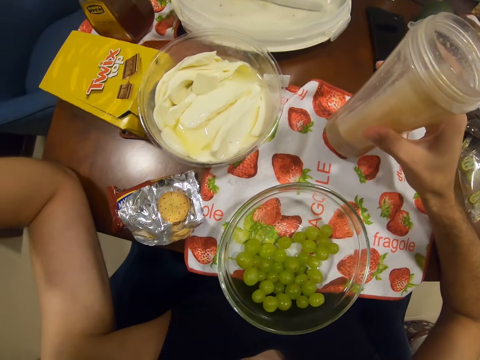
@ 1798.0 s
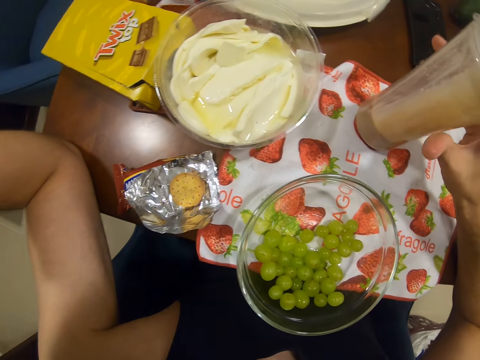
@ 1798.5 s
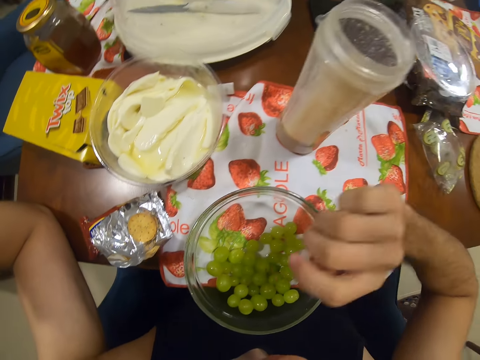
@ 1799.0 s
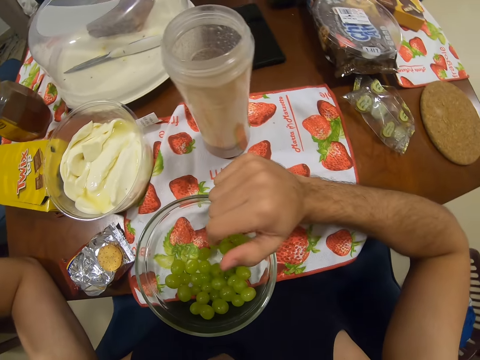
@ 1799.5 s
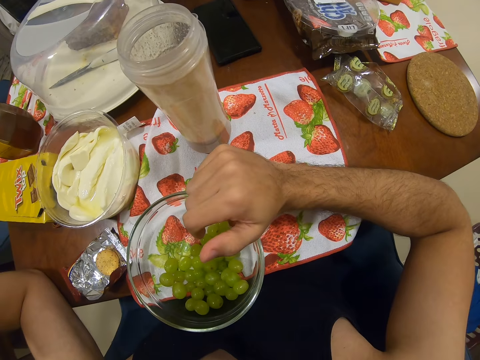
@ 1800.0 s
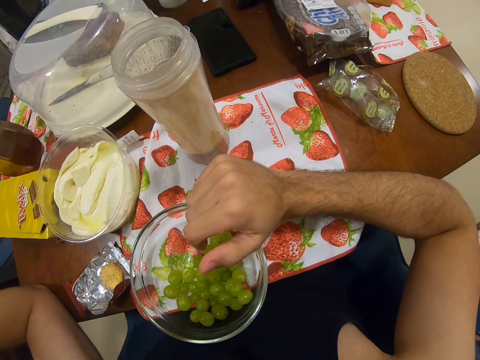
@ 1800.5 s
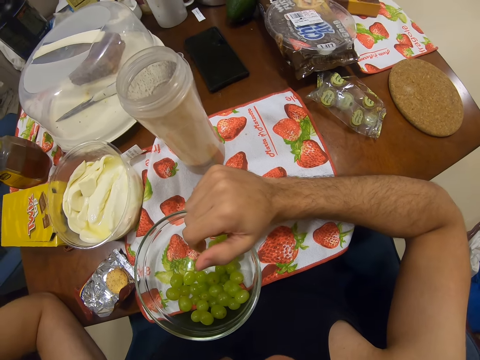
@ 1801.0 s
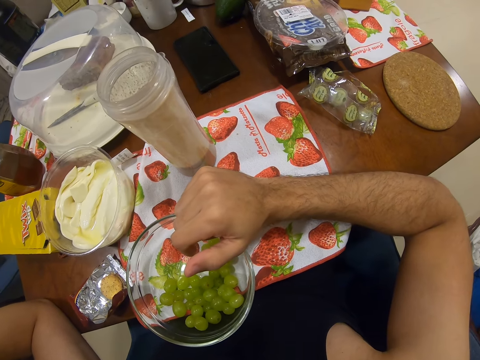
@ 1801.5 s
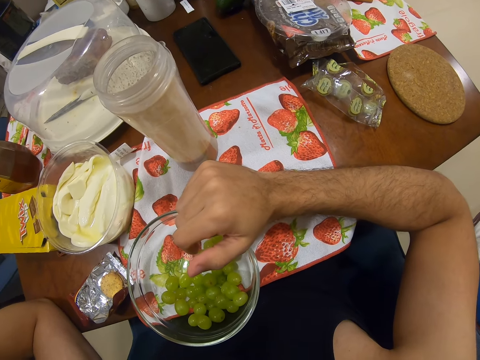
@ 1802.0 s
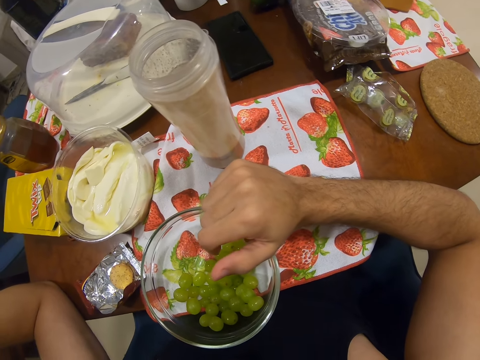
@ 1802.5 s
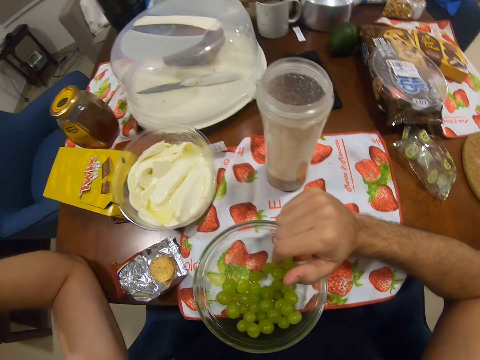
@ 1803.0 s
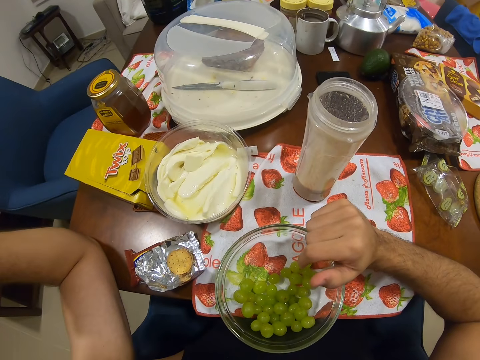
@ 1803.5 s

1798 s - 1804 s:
The camera wearer puts a jar on the table.

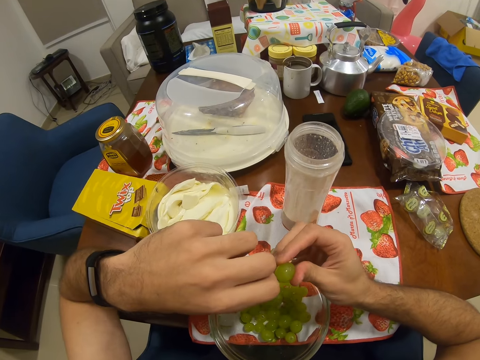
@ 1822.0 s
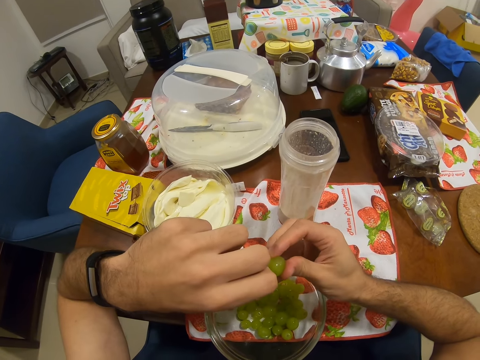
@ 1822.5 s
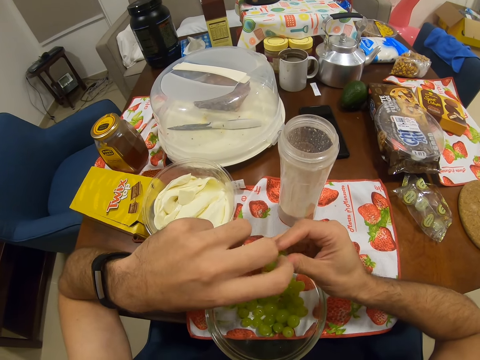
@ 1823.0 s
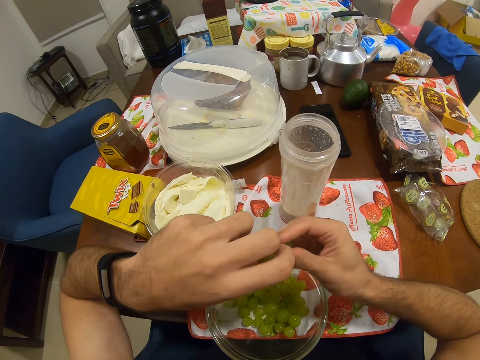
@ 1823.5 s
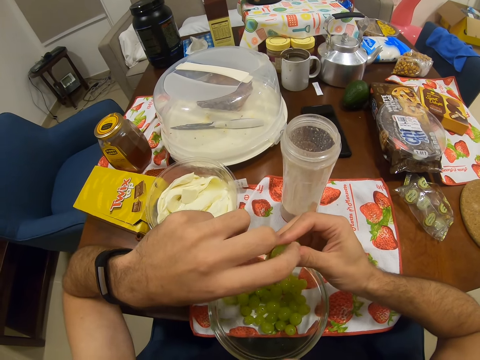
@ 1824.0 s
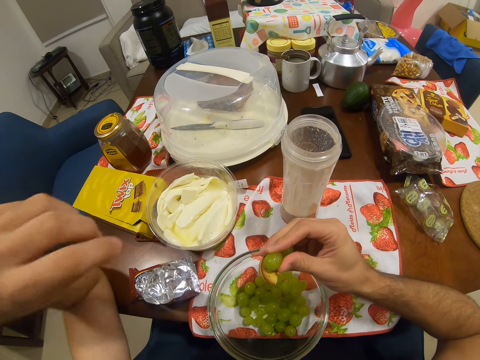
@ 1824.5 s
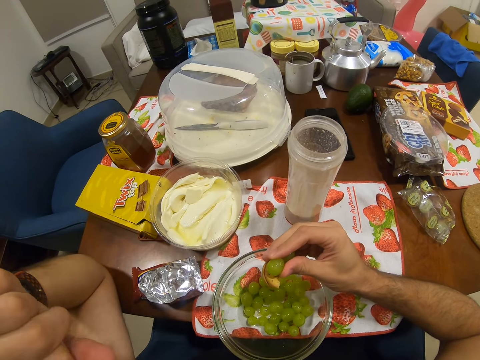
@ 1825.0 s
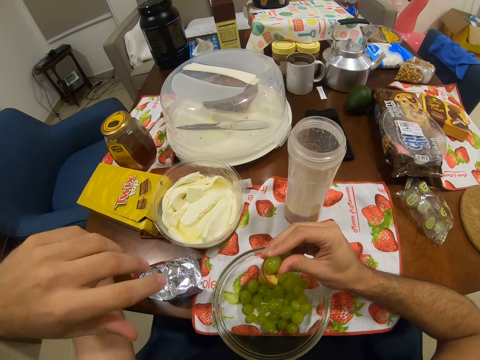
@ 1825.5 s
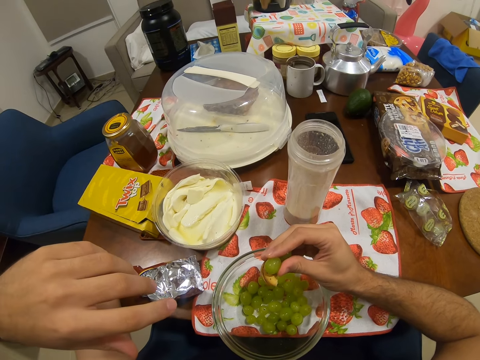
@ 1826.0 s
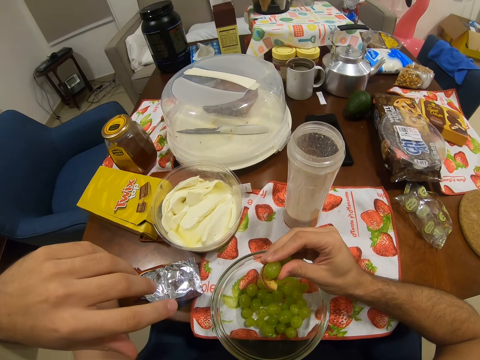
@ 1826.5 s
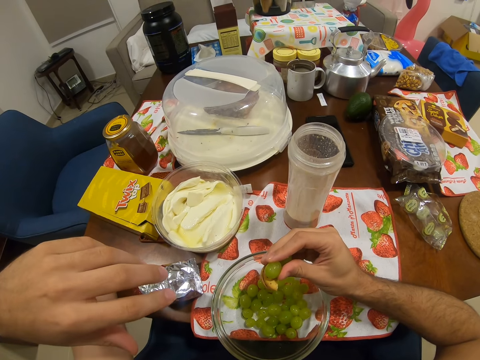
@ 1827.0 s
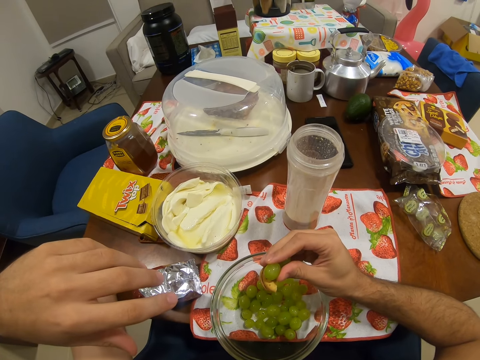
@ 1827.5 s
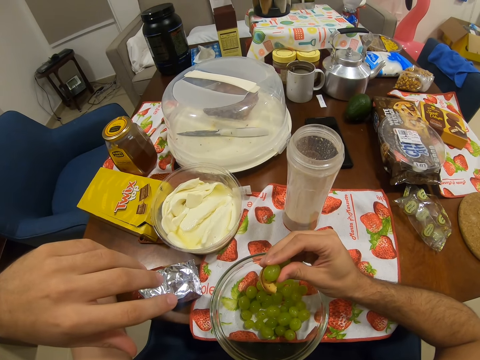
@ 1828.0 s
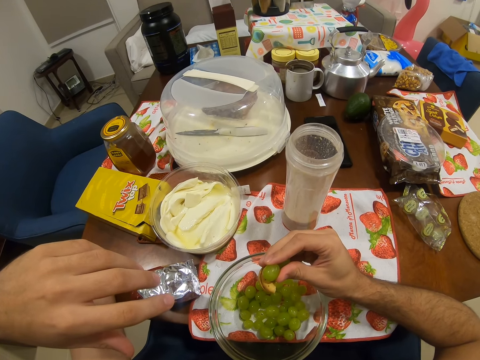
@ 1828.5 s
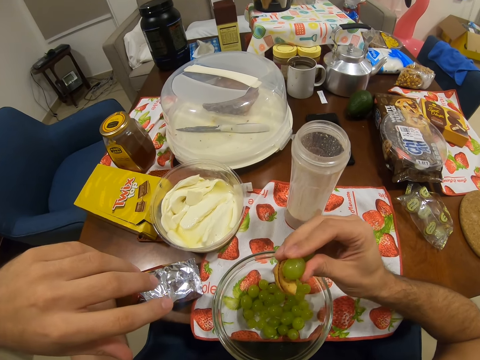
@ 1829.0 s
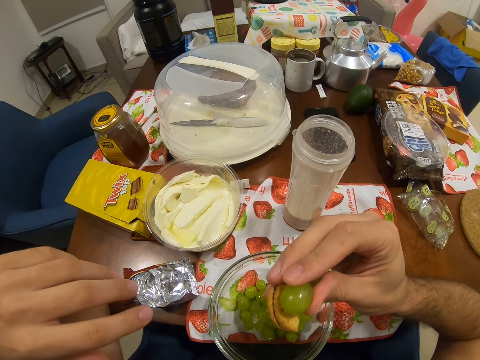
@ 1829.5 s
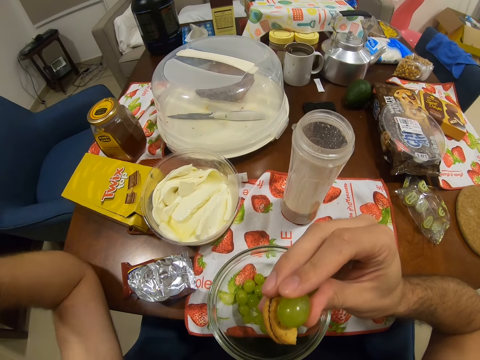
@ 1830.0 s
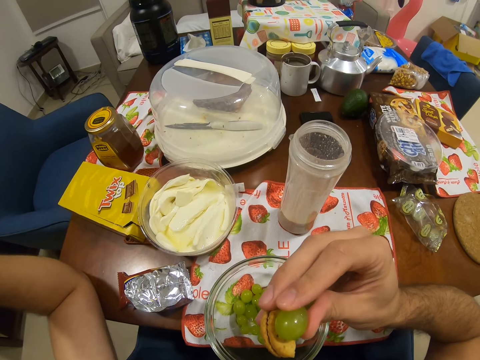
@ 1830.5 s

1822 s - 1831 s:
The camera wearer holds the biscuits and grapes.

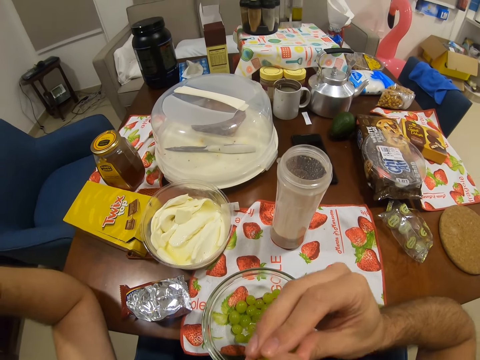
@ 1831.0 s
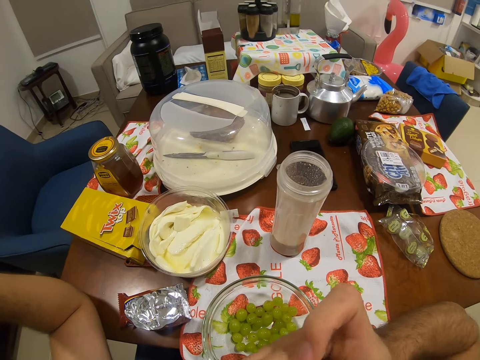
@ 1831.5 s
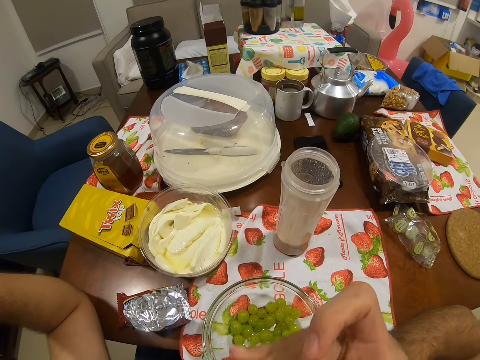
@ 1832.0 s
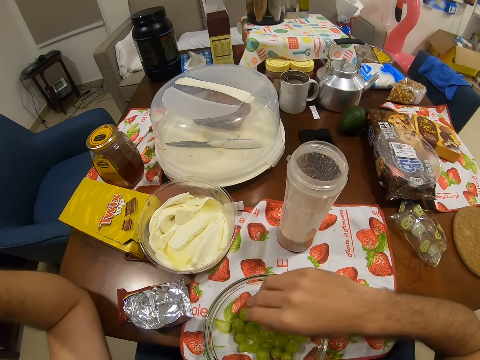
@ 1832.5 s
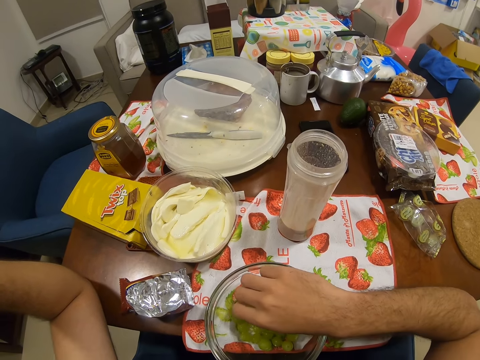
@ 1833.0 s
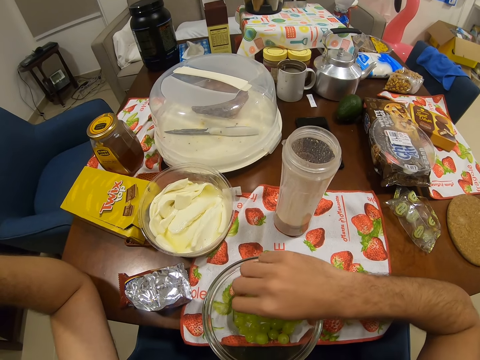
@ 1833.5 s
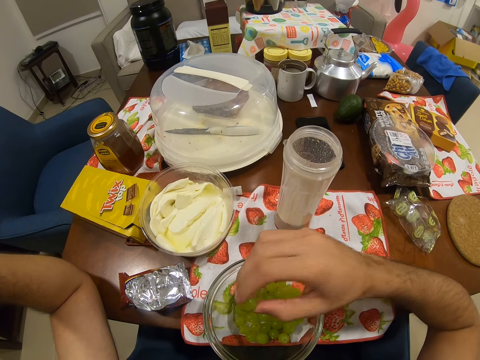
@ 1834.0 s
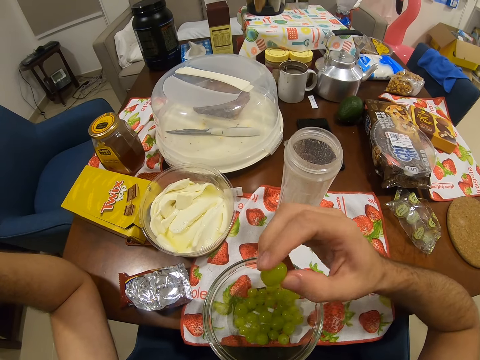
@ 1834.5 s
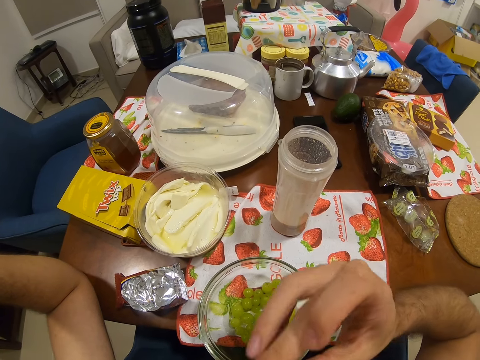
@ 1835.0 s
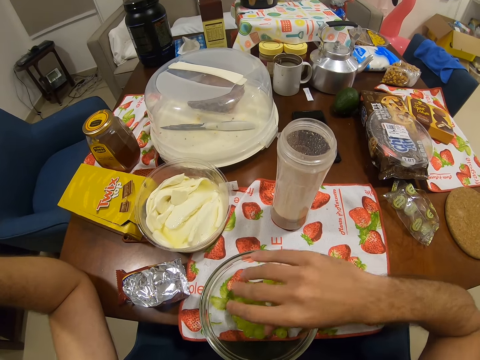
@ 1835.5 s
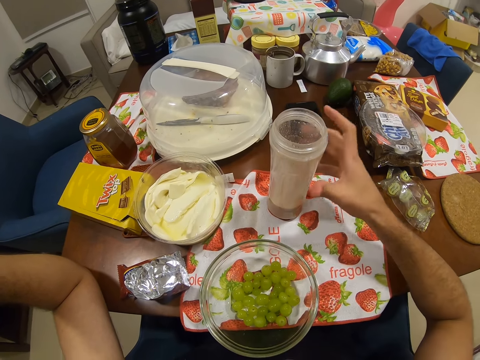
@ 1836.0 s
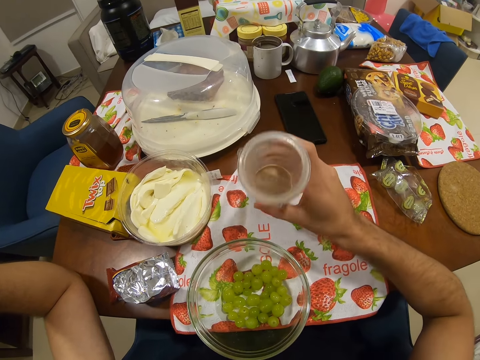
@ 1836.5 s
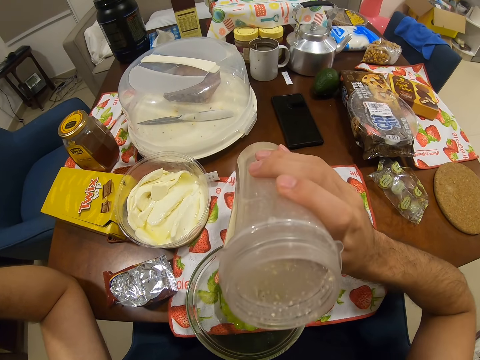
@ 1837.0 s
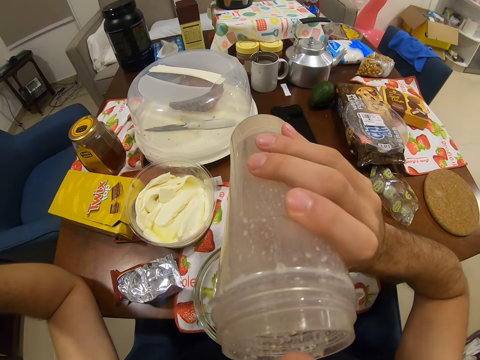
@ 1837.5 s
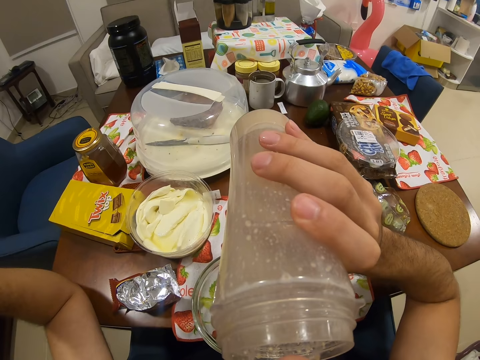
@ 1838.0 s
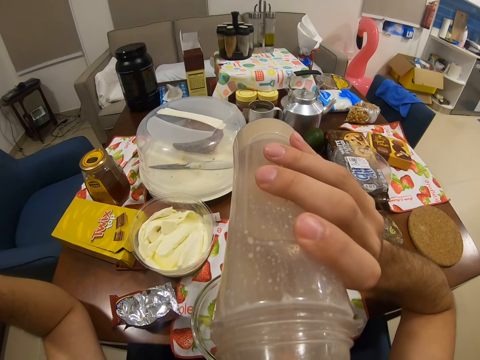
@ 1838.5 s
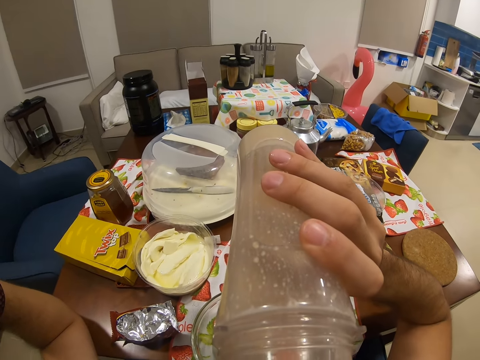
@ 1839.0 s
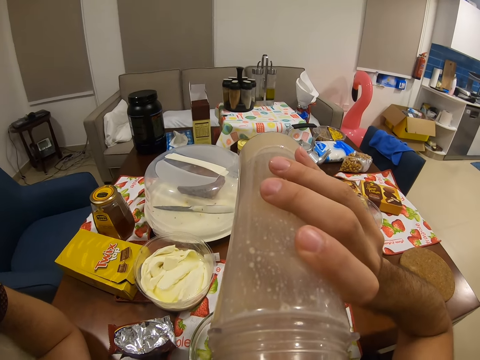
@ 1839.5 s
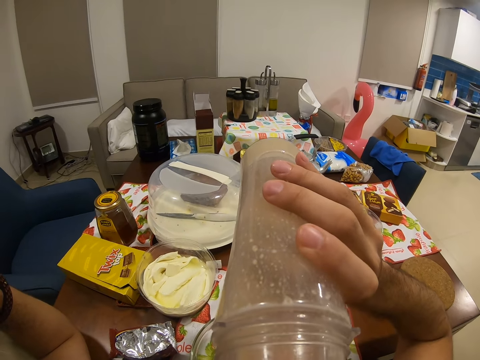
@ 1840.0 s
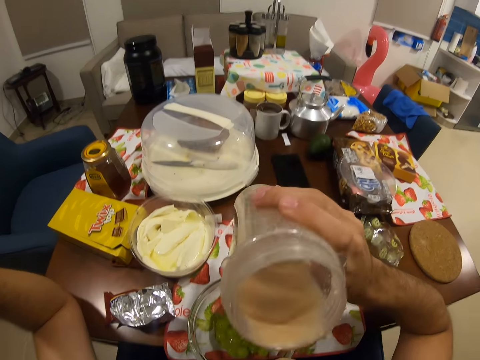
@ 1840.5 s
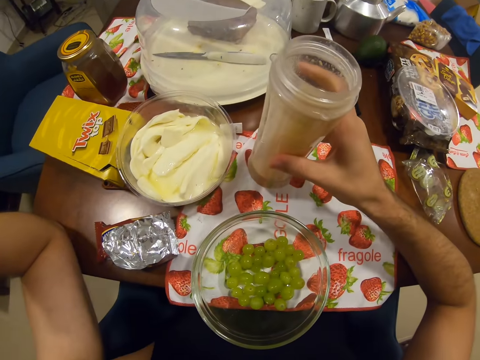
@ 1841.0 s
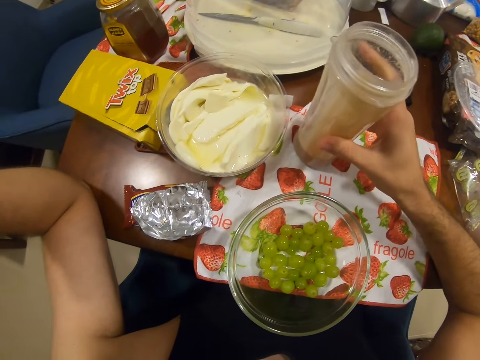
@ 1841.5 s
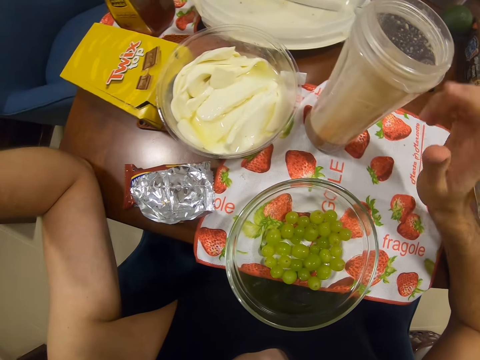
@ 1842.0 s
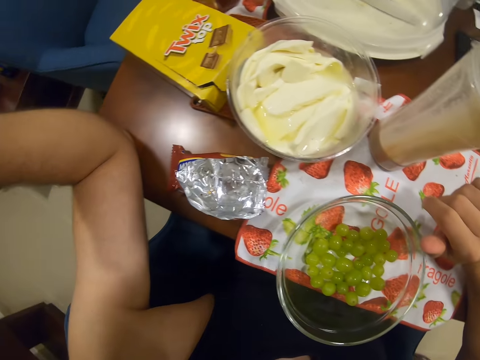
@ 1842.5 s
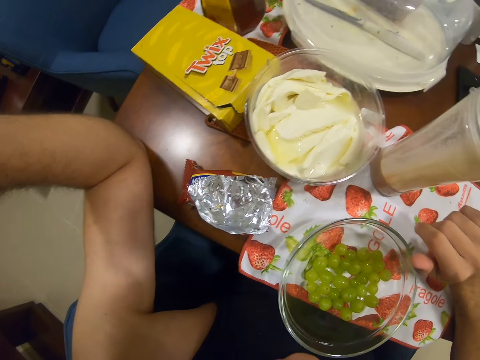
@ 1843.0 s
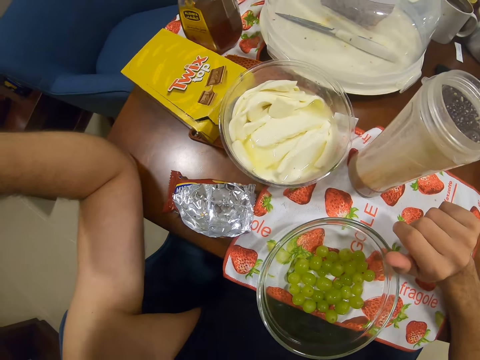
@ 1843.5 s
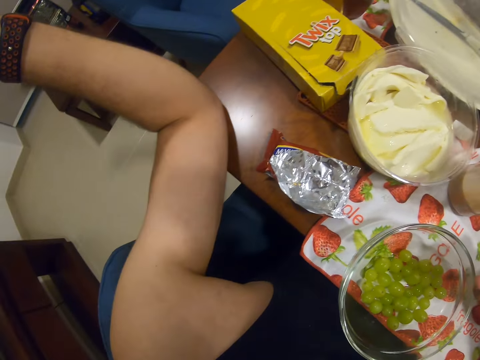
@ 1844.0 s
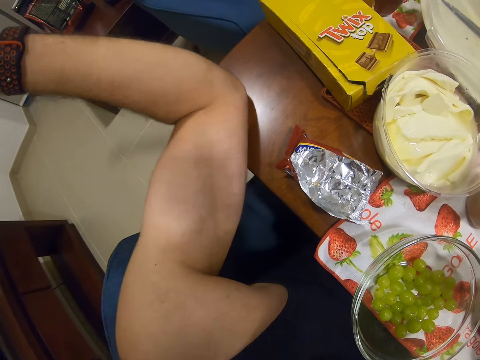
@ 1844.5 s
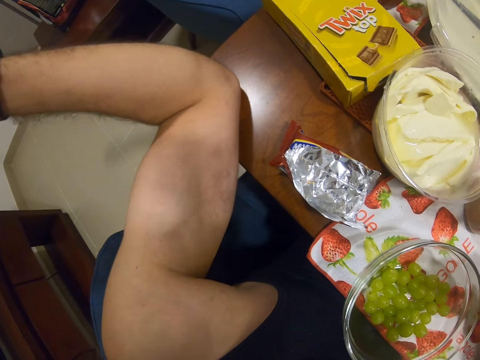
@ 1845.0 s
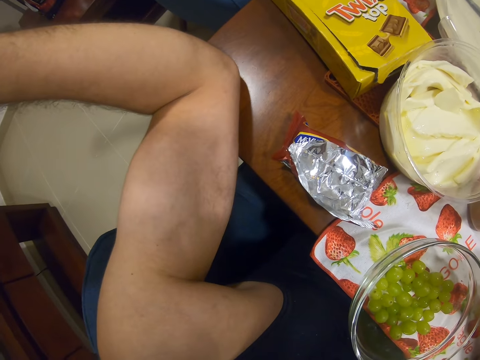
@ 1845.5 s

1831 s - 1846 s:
The camera wearer eats the biscuits and grapes. They pick the grapes. They eat the grapes. They pick the smoothie. They drink the smoothie. They put the smoothie on the table.
